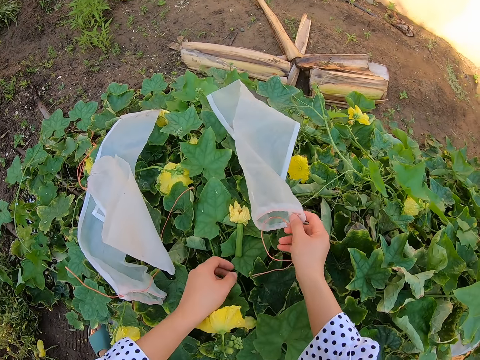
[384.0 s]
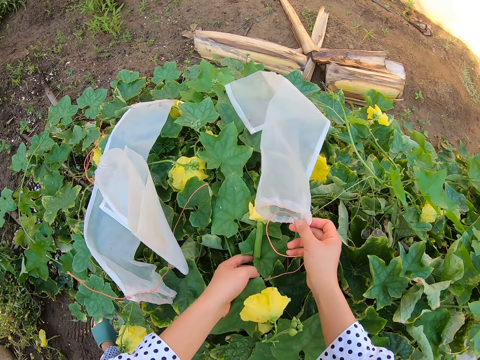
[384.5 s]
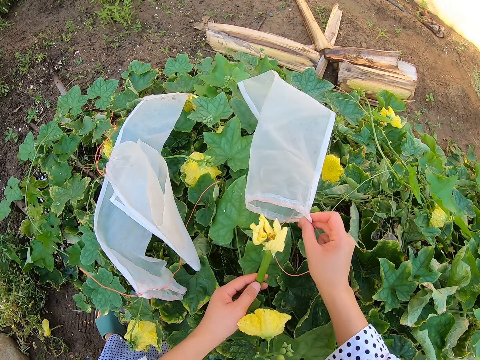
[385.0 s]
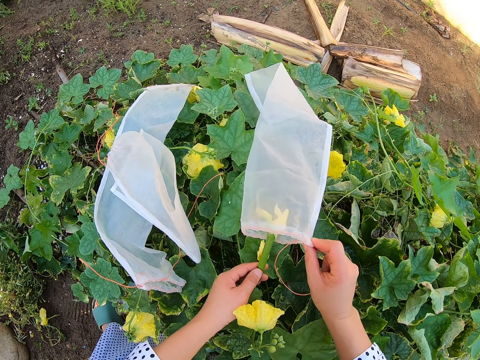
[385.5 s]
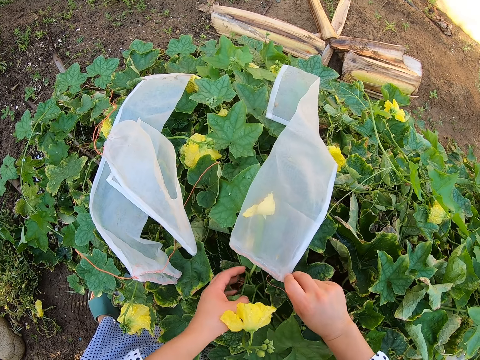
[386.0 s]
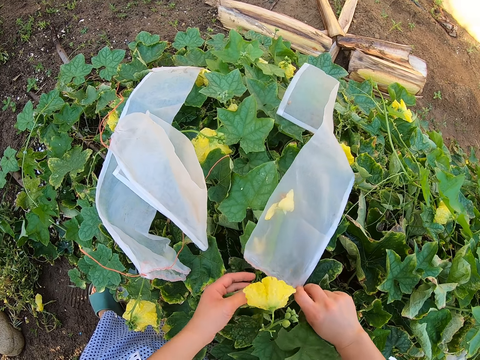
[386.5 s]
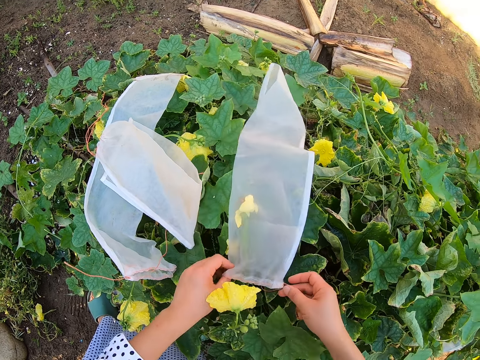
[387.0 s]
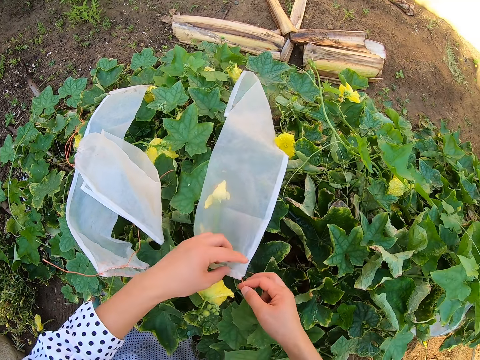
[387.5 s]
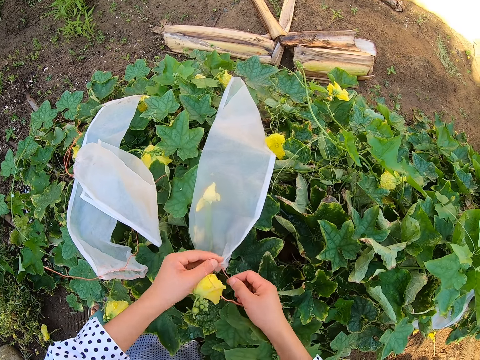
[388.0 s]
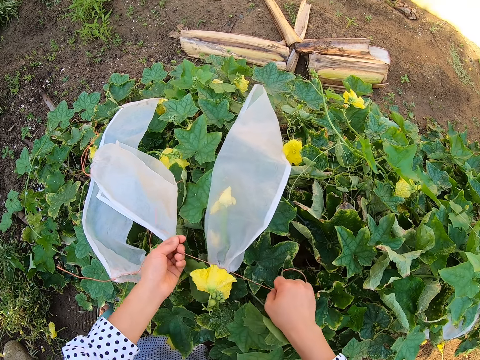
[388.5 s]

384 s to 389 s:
The camera wearer puts nylon on the plants. They cover the plant with hoops. They fix a flower in the nylon.

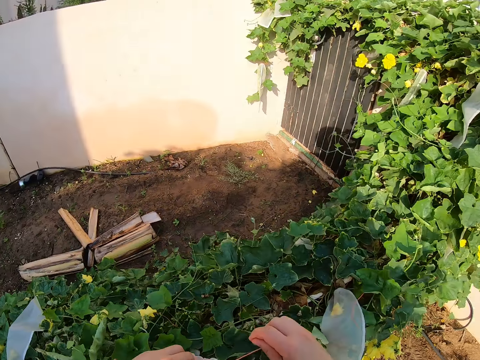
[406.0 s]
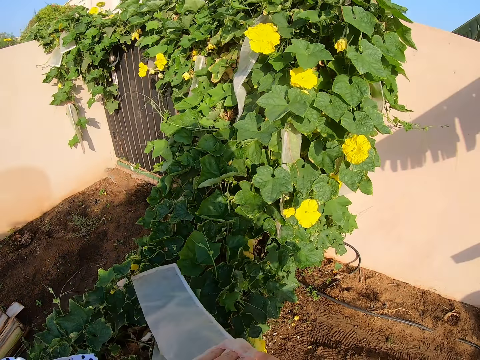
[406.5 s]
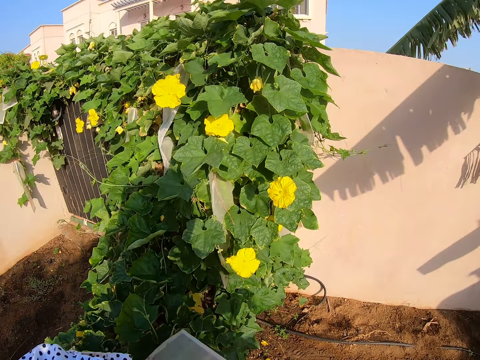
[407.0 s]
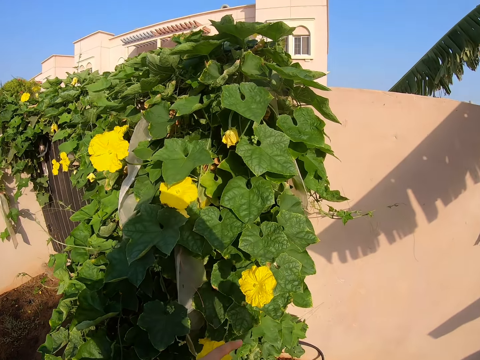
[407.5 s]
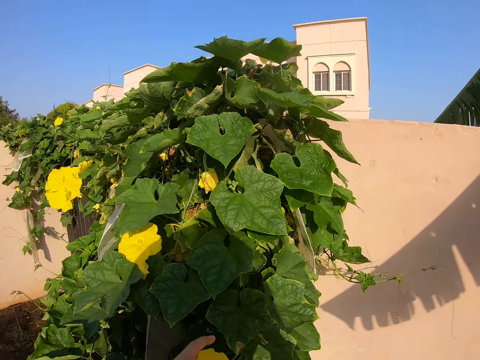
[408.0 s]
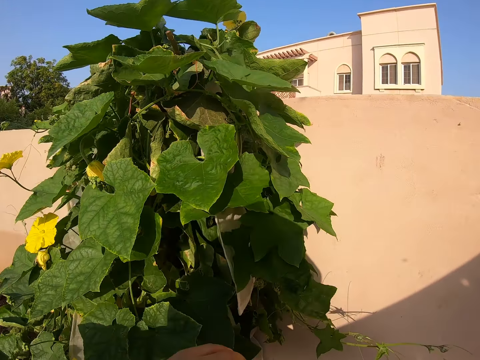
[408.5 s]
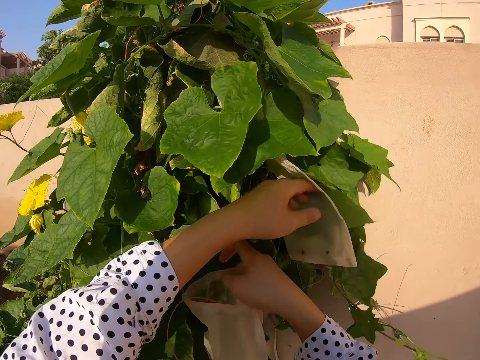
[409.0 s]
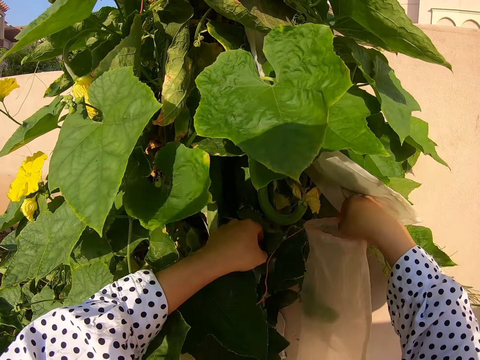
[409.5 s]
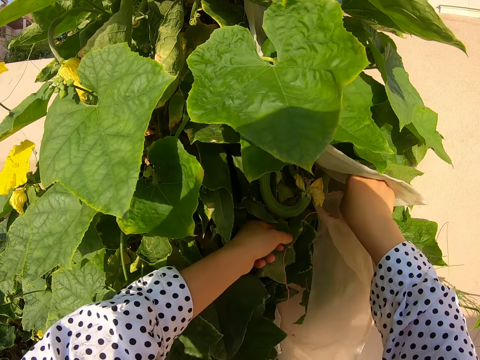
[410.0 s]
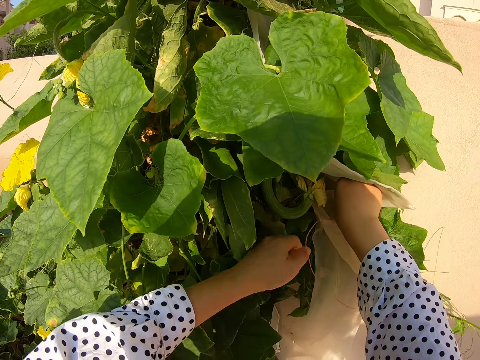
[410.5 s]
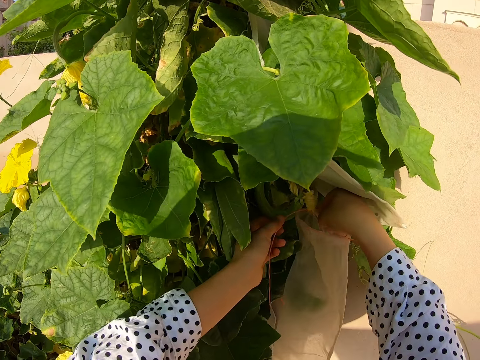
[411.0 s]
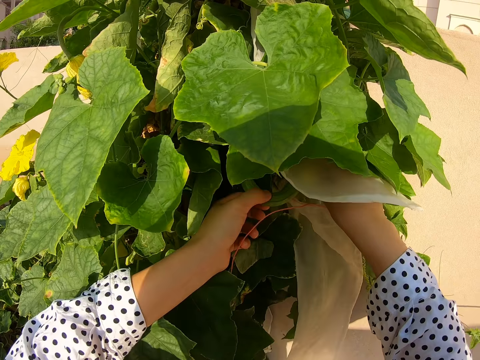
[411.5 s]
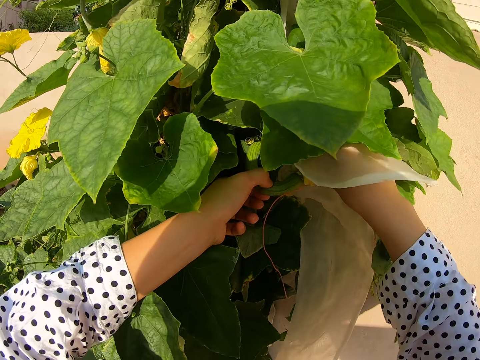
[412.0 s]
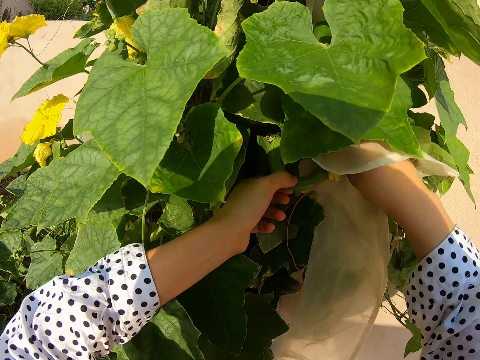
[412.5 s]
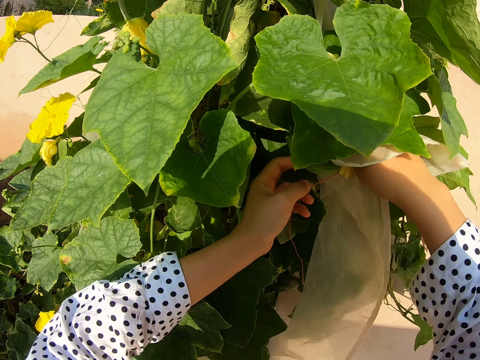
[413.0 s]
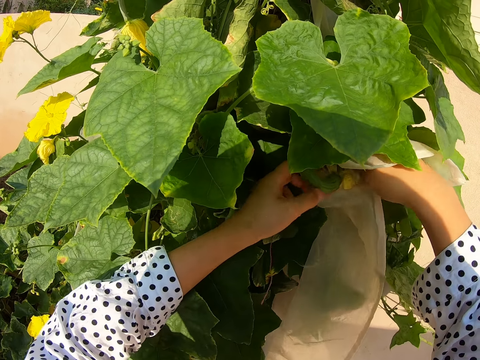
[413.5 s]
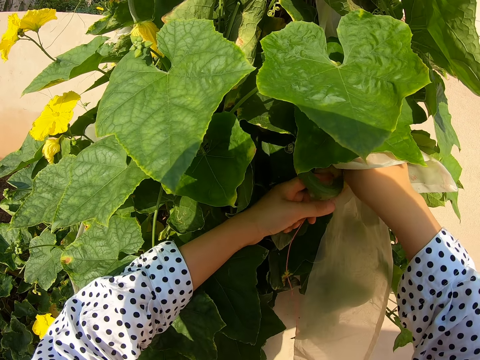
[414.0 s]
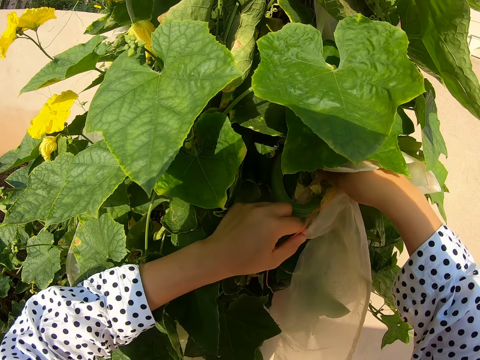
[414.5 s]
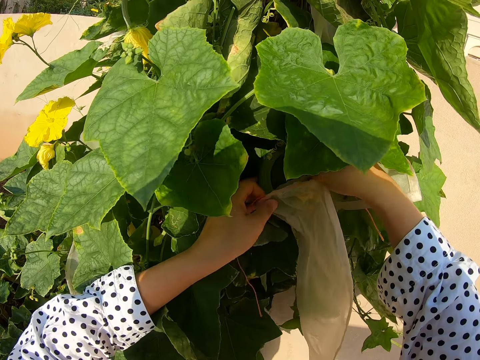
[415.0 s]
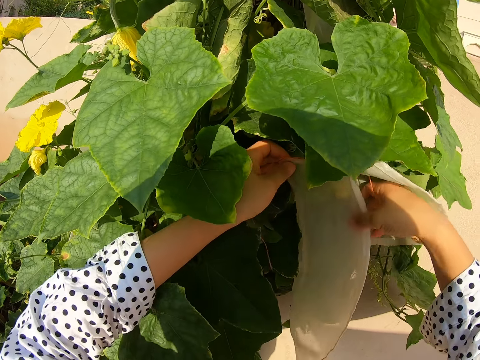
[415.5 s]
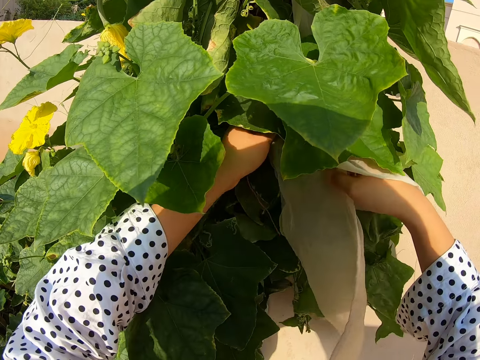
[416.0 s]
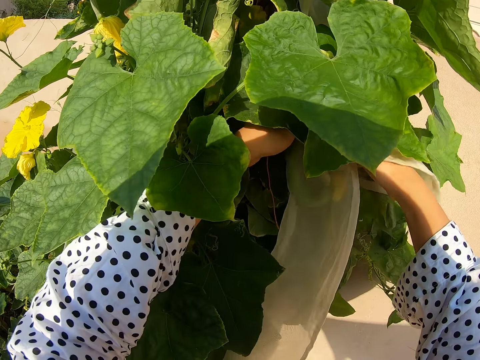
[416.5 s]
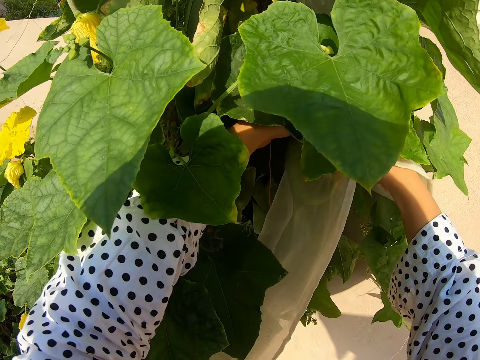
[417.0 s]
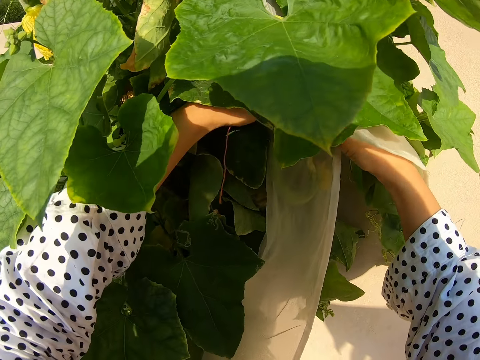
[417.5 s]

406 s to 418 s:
The camera wearer walks around the garden. They hold a plant. They cover the plant with hoops. They fix the nylon on the plant.

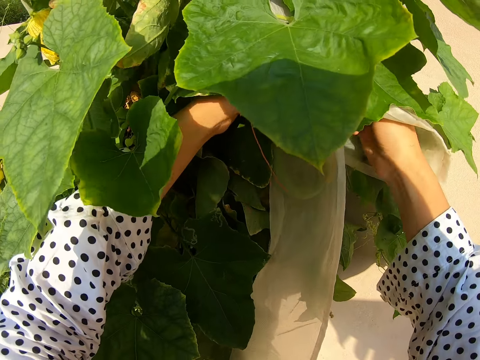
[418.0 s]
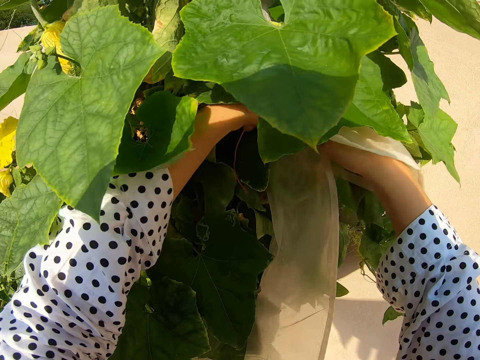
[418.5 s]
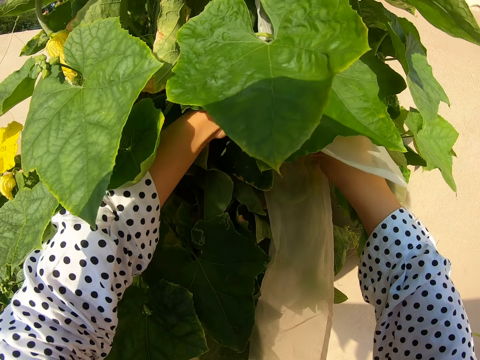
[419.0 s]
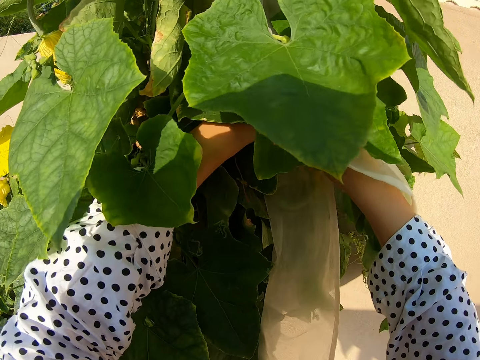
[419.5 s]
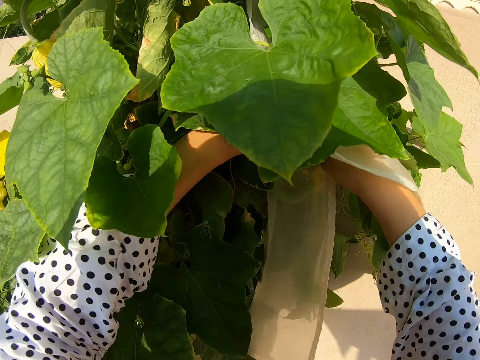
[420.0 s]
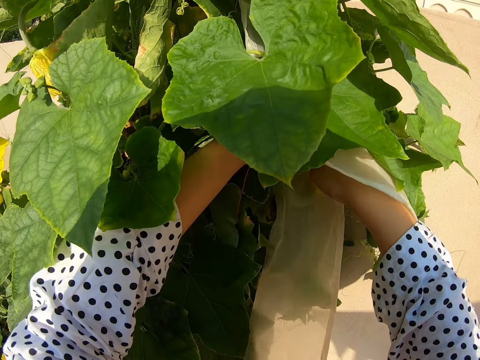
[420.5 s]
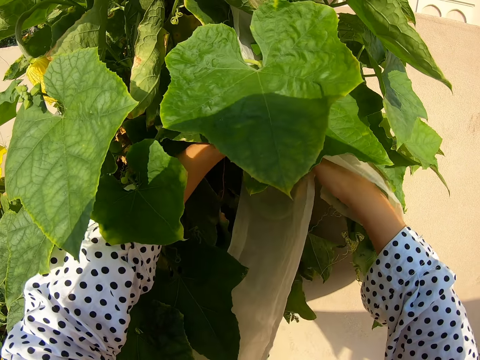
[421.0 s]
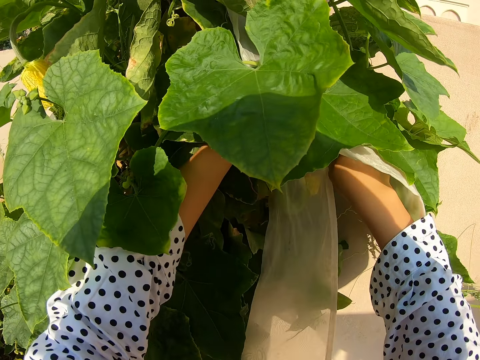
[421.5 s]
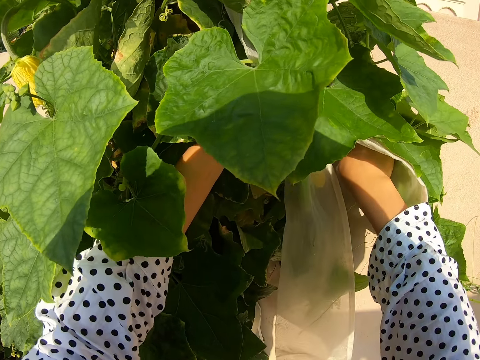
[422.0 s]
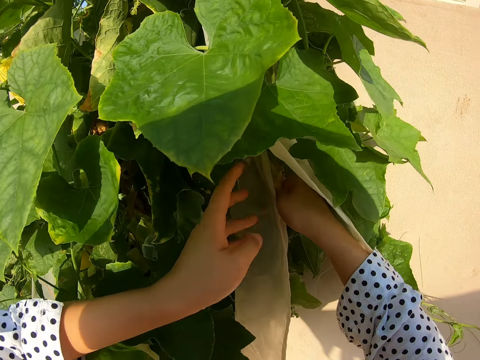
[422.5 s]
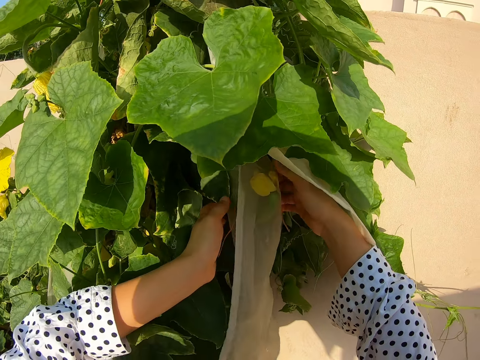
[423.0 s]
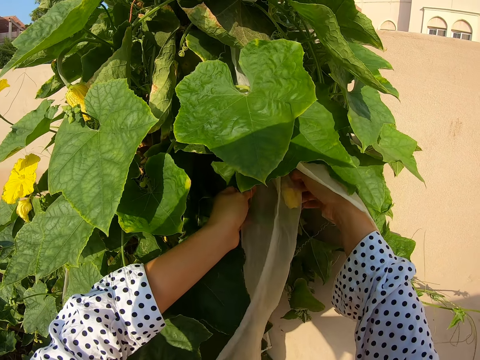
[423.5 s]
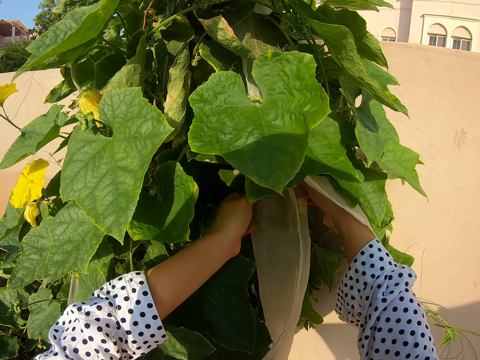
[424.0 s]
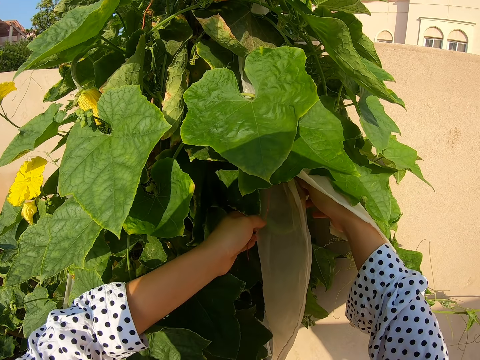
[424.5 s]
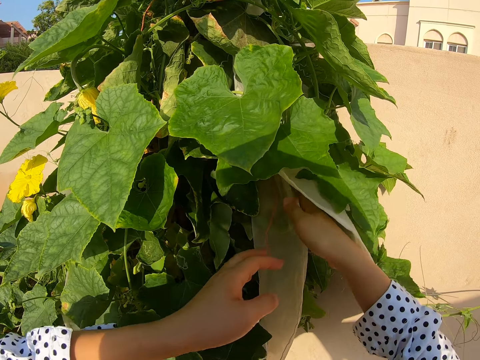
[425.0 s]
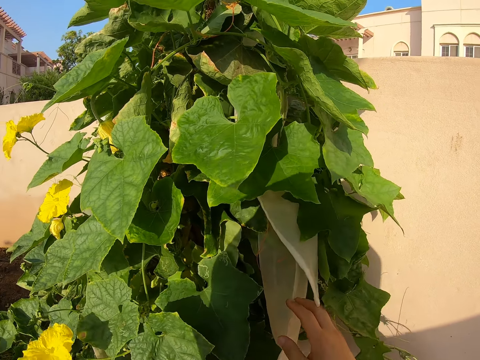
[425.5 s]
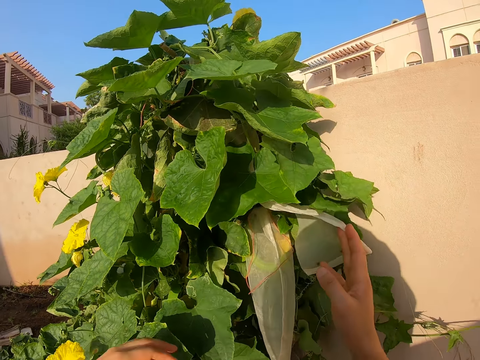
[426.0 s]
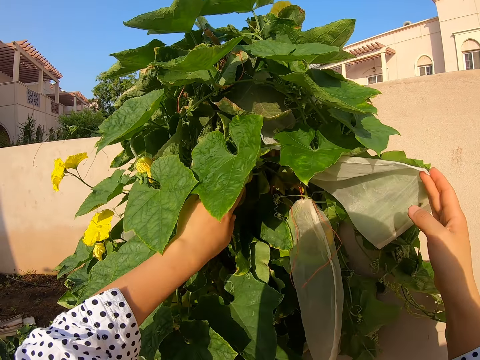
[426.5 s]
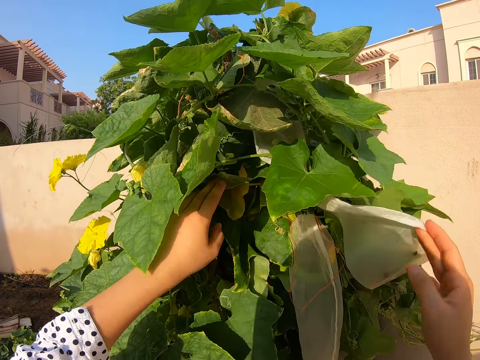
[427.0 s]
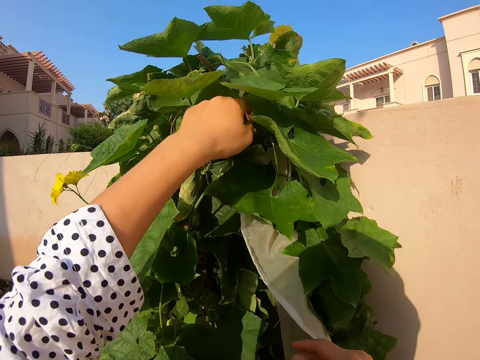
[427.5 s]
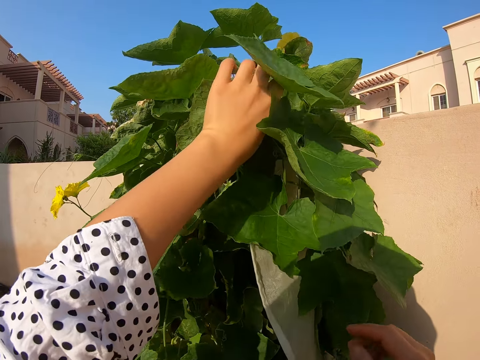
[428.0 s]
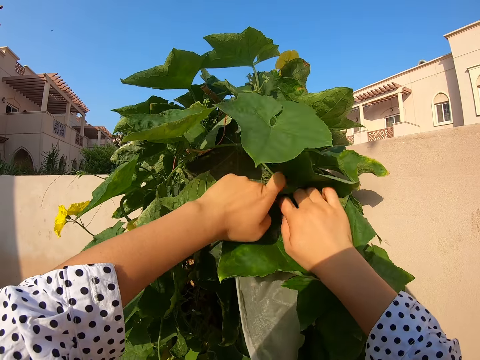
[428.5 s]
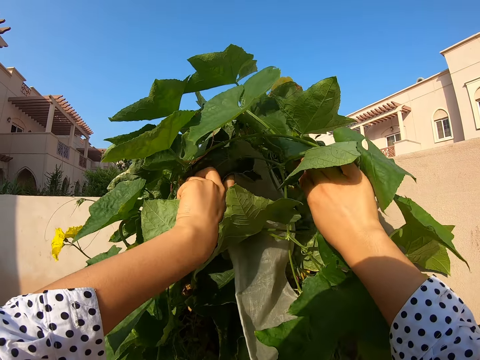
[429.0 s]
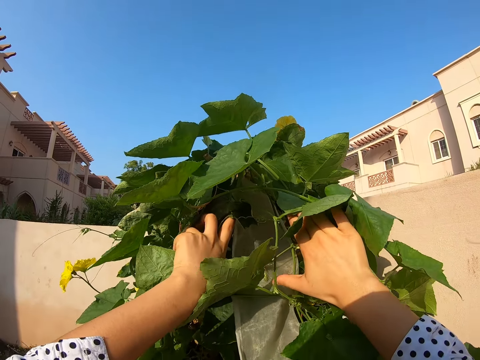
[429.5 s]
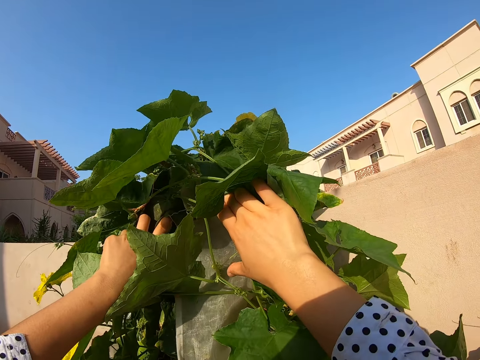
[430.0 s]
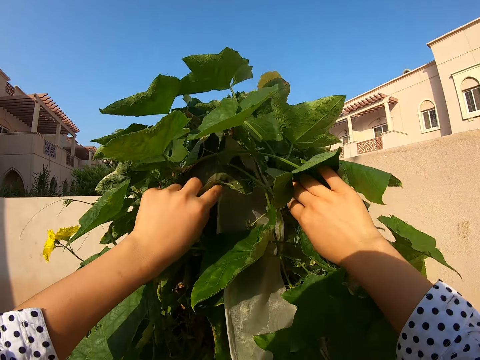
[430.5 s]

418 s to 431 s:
The camera wearer touches a plant.
